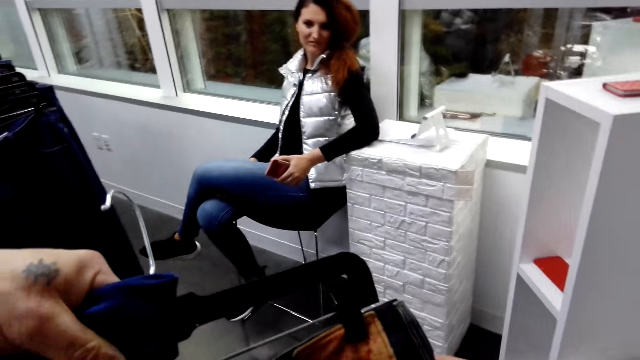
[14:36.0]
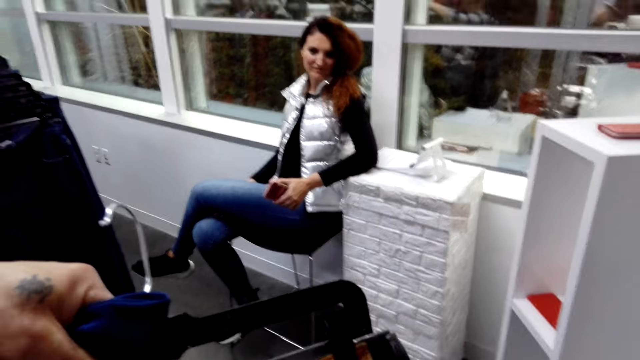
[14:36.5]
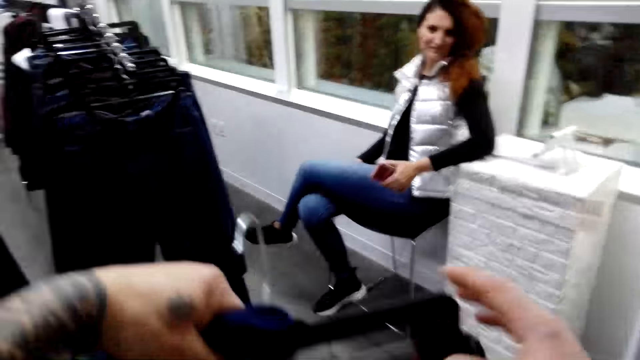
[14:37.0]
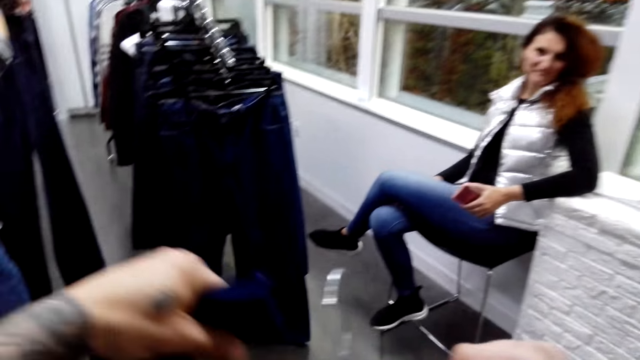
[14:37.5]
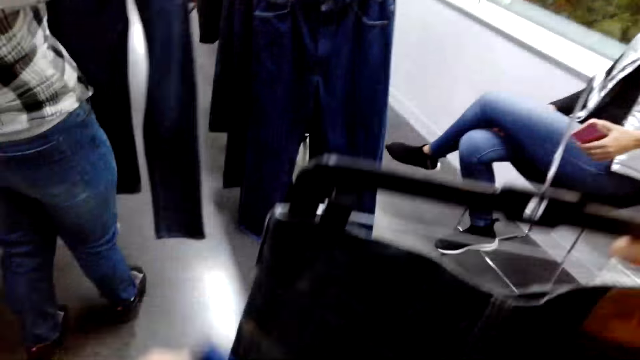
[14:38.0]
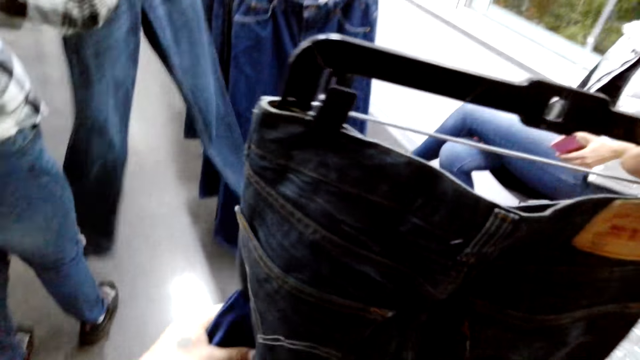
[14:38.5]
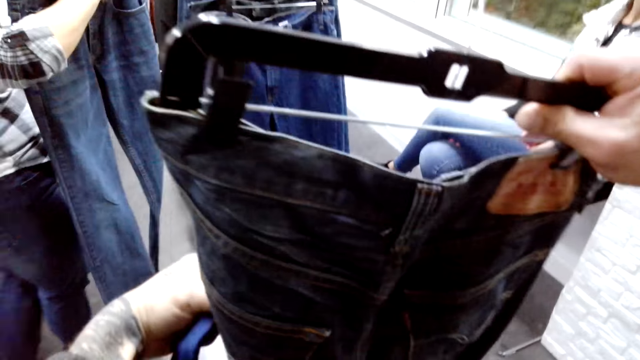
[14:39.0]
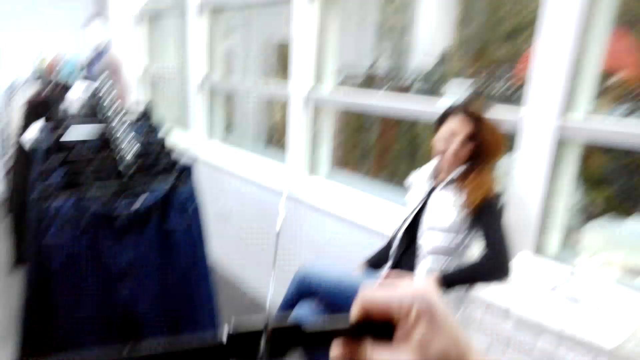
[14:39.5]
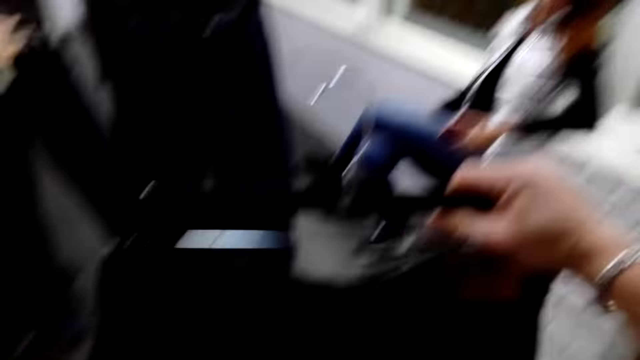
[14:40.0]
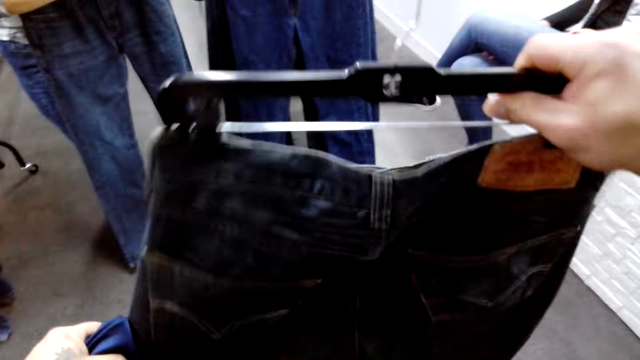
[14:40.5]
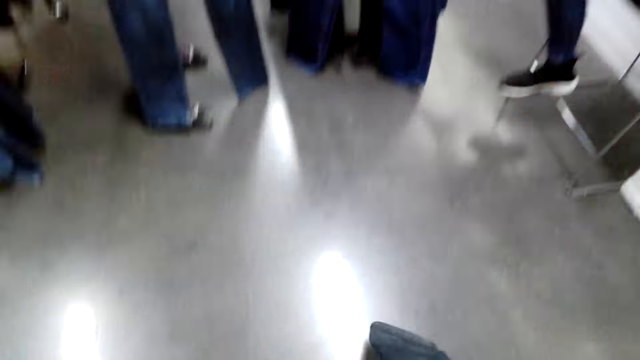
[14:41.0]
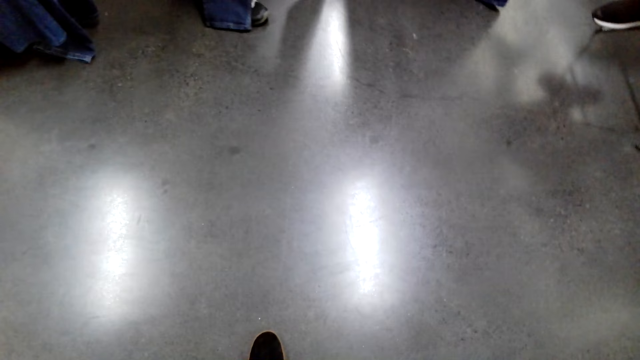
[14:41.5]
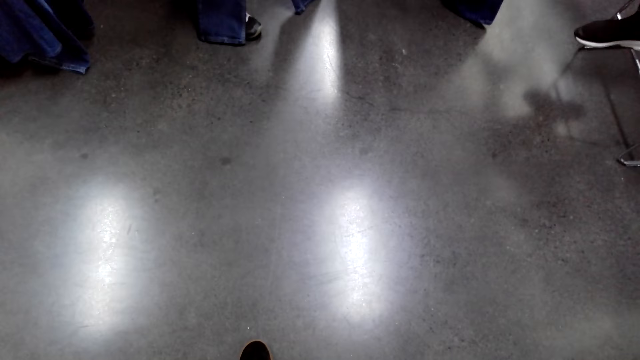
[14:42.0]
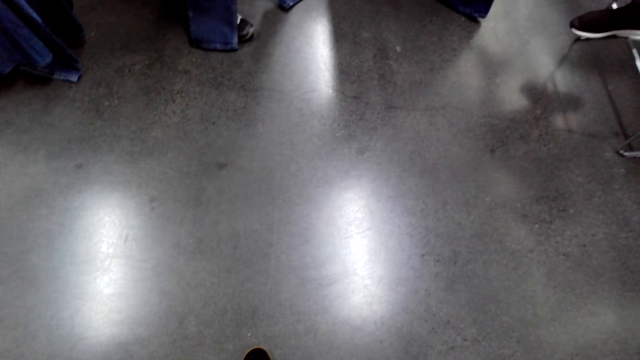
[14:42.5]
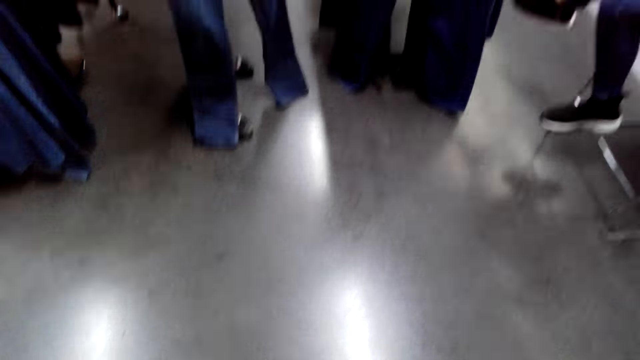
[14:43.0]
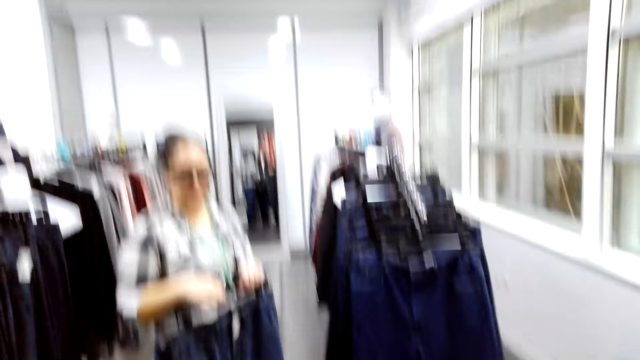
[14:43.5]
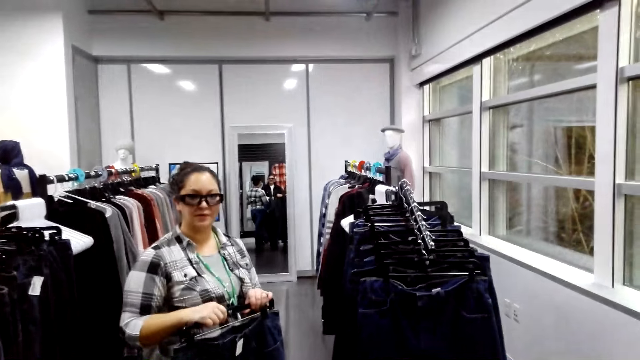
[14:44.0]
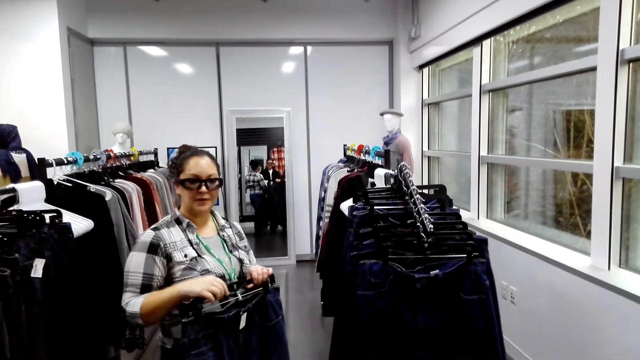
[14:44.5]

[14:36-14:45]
The camera wearer looks at the trouser. A person looks at the trouser. The camera wearer looks on the trouser.

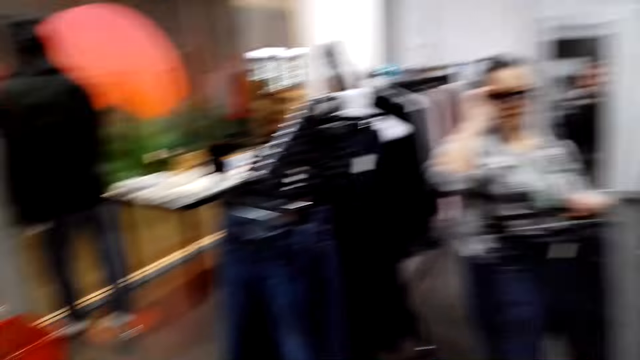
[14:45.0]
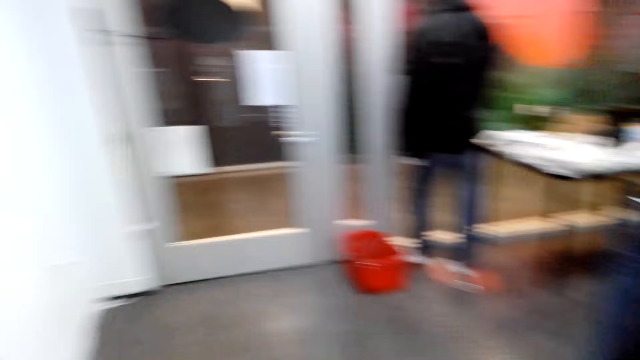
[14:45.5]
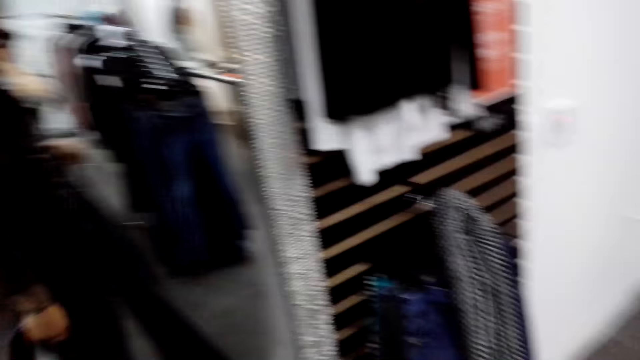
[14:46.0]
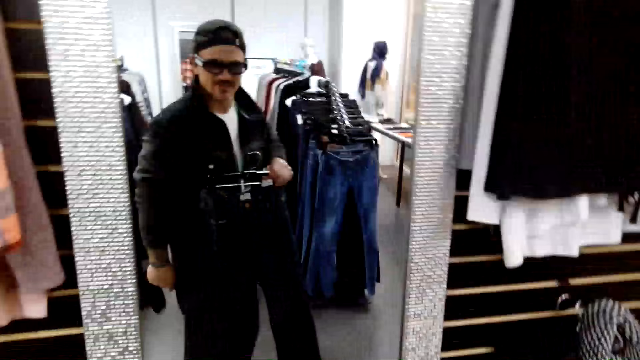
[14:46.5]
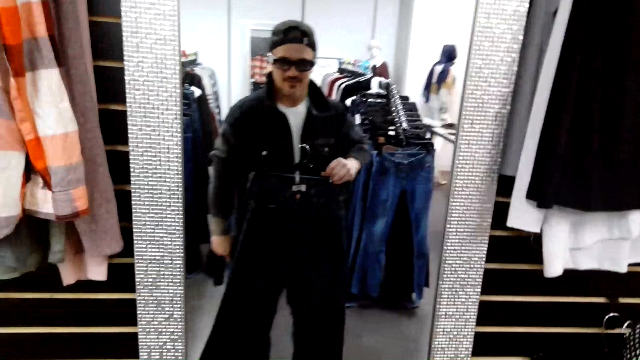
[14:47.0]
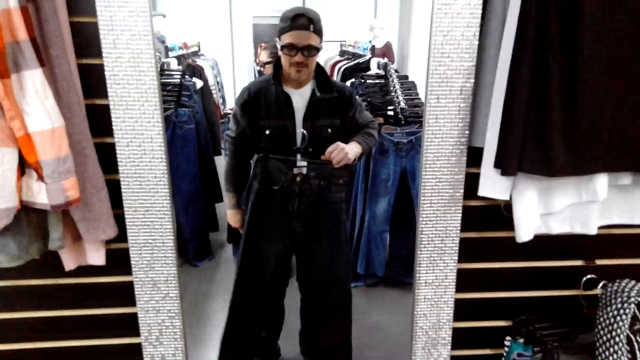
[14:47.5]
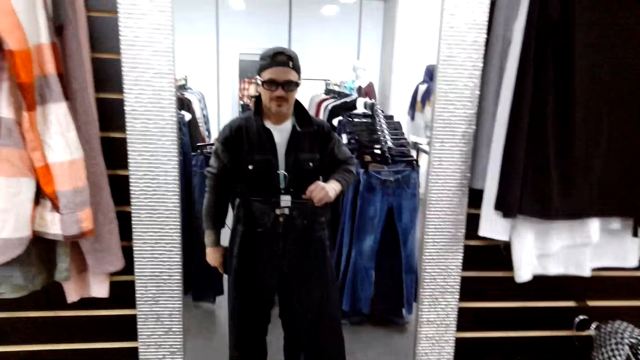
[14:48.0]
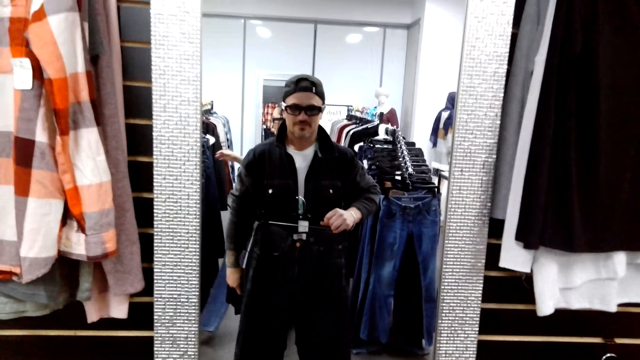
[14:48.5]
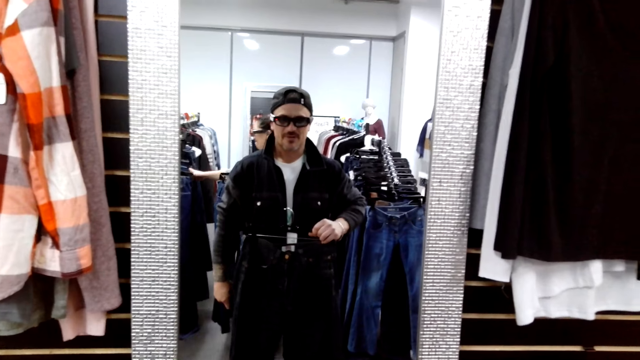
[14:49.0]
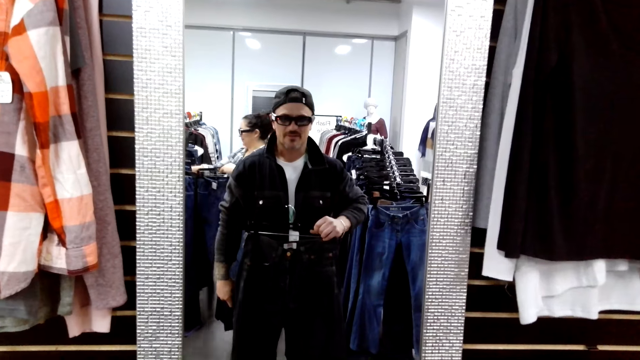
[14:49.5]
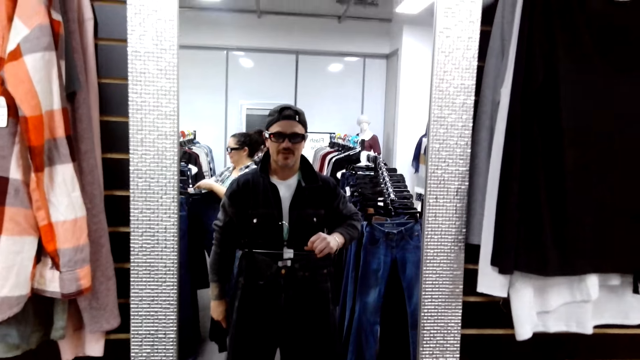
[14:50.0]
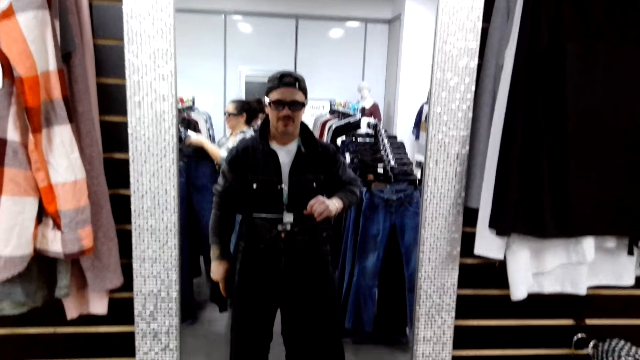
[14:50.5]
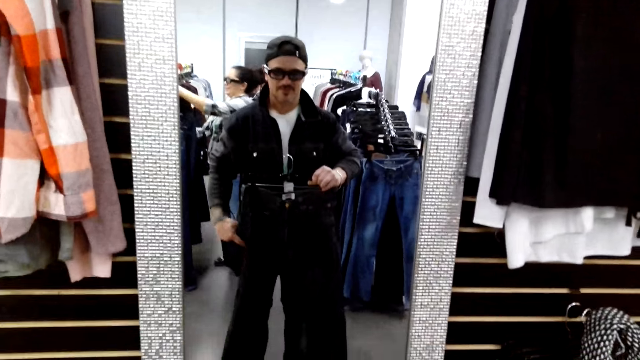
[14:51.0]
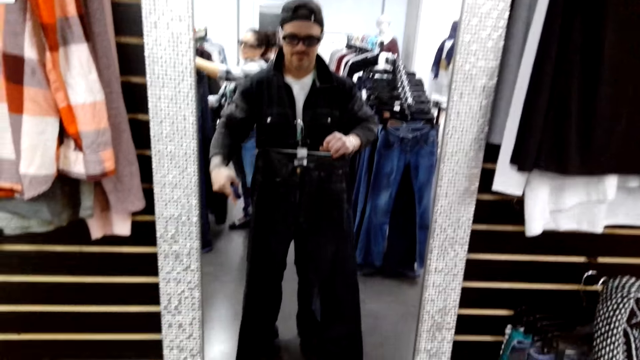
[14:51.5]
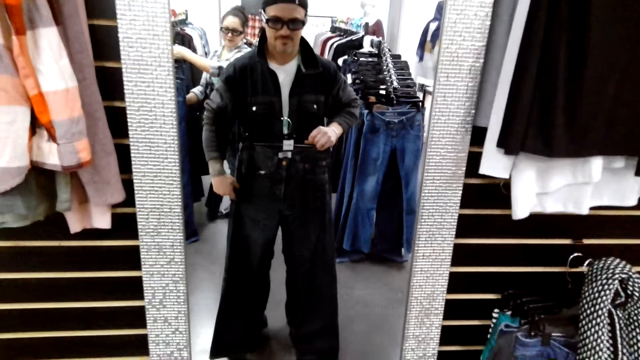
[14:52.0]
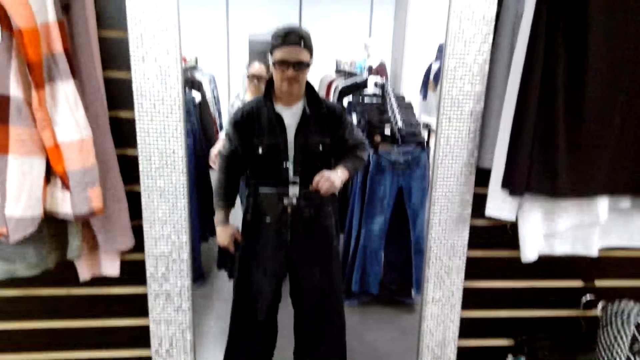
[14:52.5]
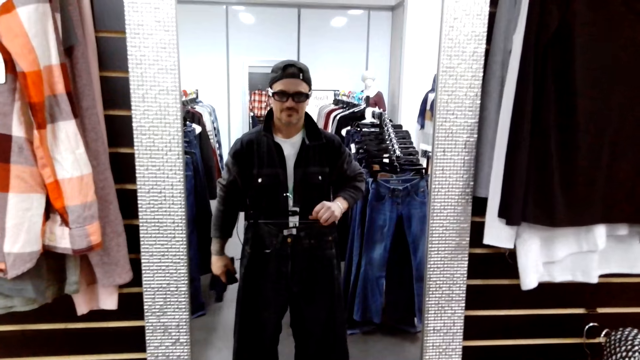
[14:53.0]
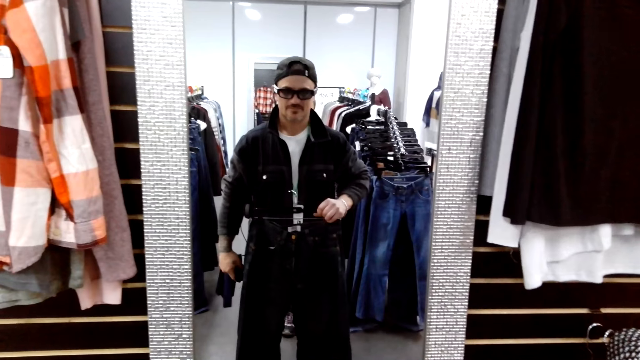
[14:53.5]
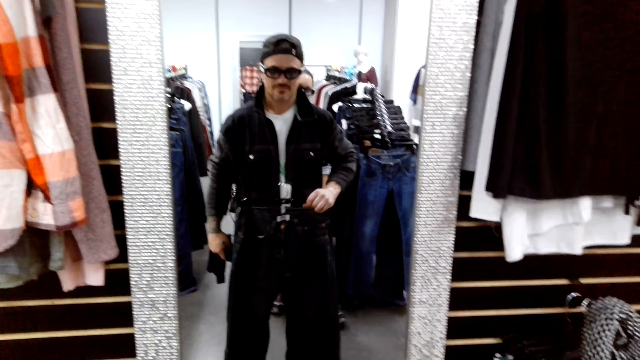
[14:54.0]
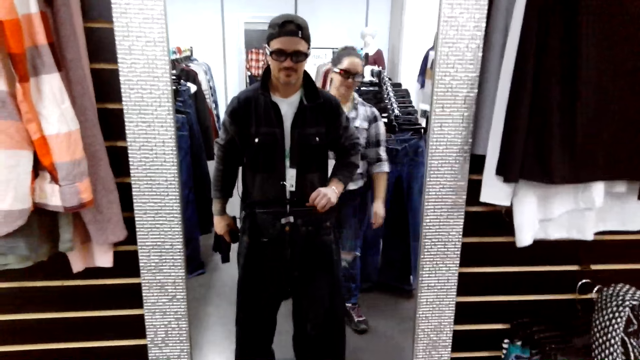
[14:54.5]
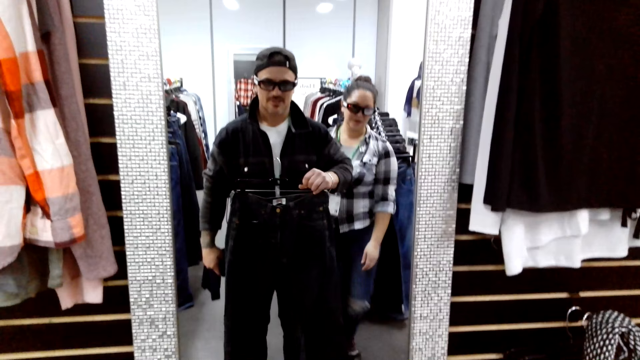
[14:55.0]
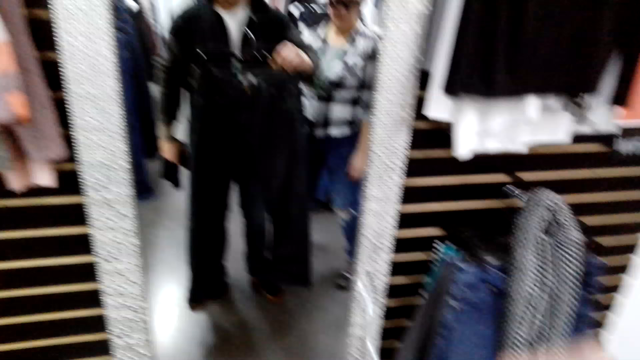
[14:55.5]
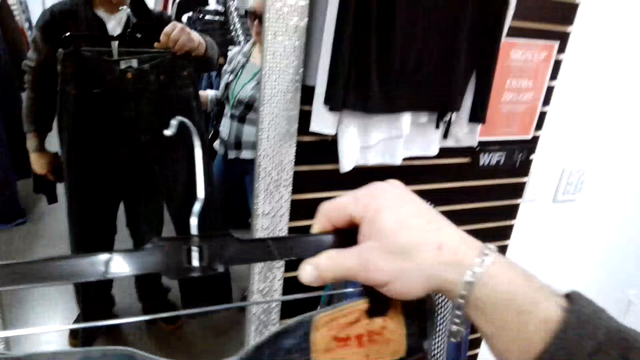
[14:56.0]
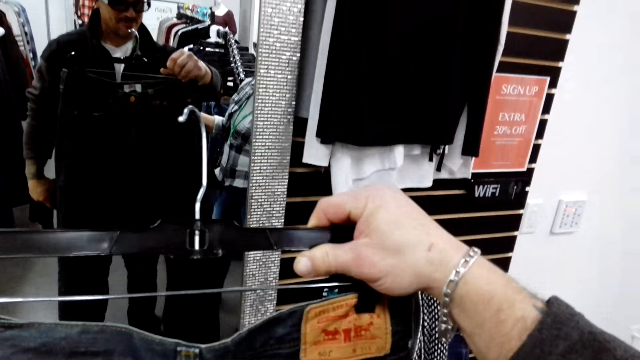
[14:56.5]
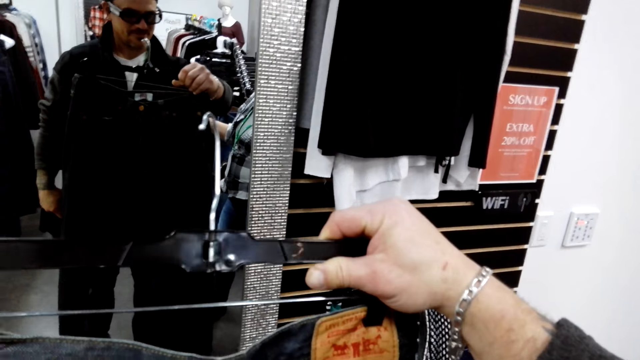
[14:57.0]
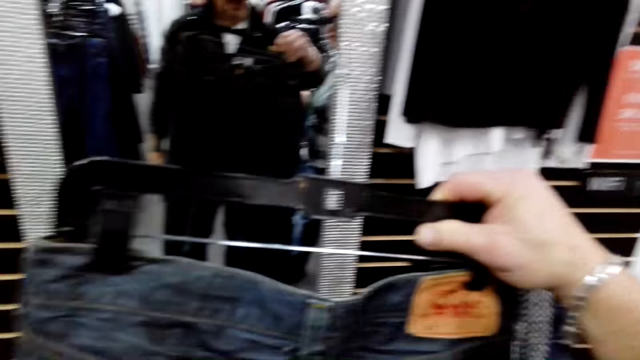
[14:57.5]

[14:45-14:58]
The camera wearer fits the trouser on himself. He looks himself in the dressing mirror holding the trouser in his waist. He turns around. A person returns the trouser on the rack.
